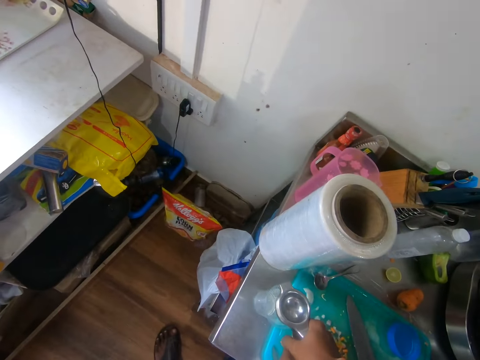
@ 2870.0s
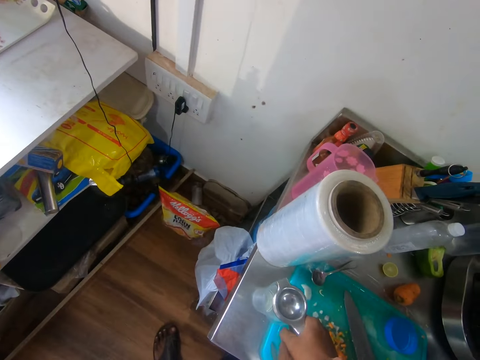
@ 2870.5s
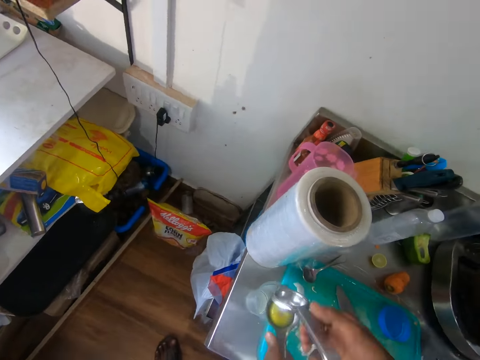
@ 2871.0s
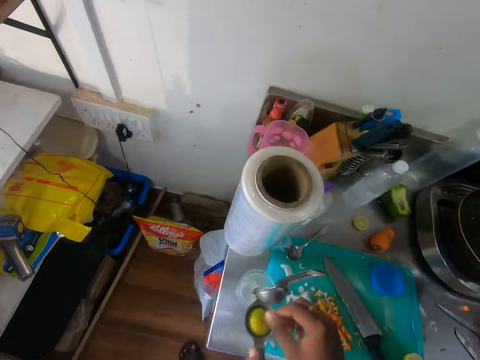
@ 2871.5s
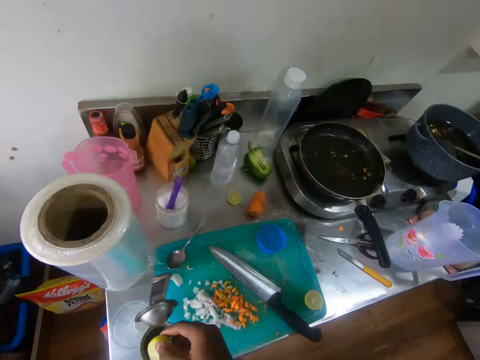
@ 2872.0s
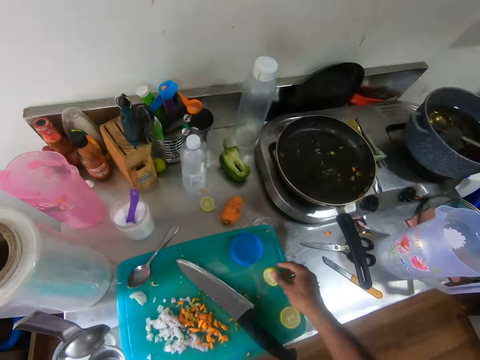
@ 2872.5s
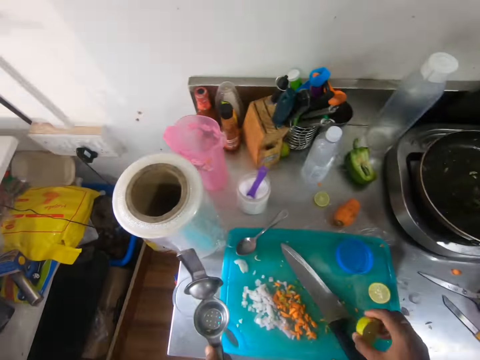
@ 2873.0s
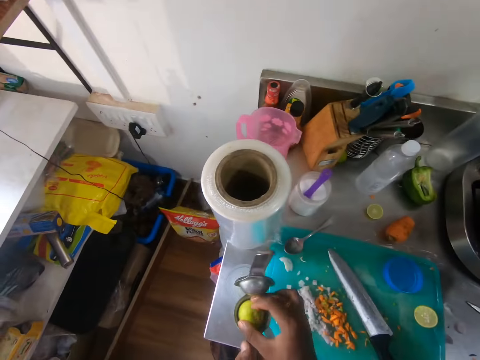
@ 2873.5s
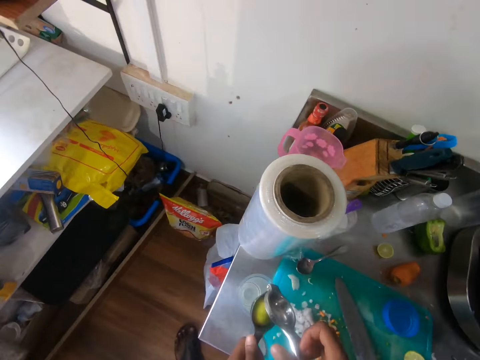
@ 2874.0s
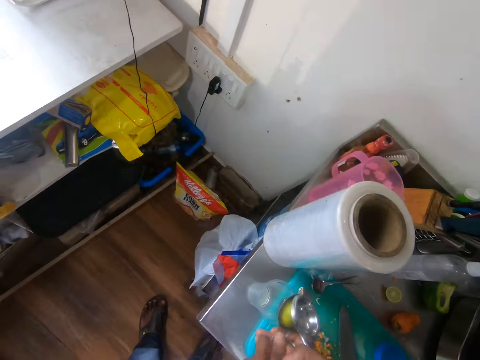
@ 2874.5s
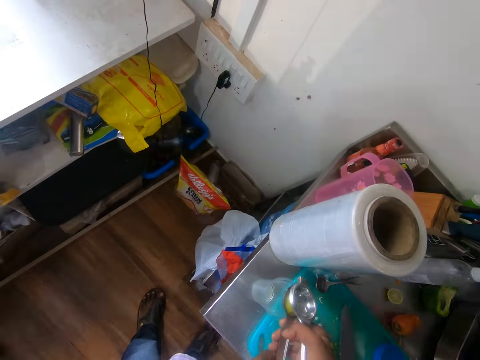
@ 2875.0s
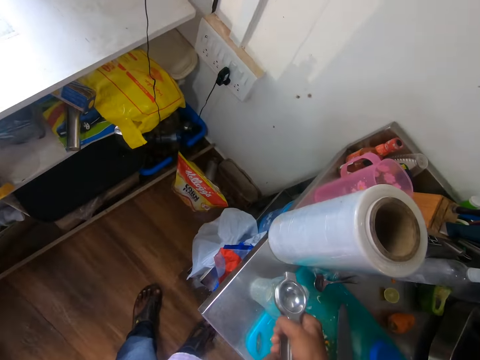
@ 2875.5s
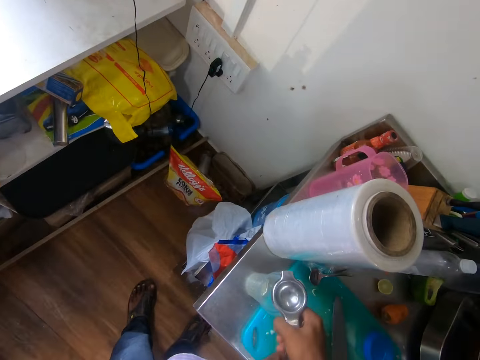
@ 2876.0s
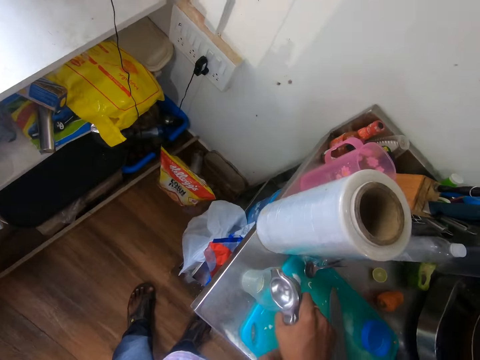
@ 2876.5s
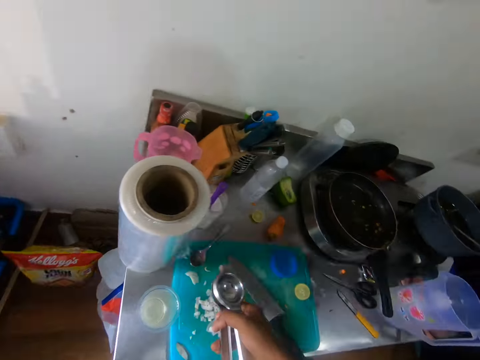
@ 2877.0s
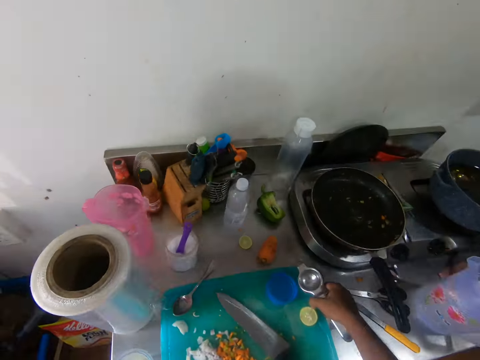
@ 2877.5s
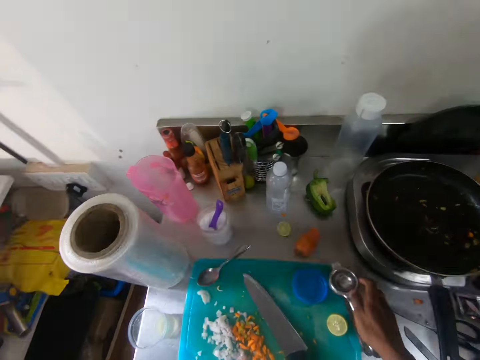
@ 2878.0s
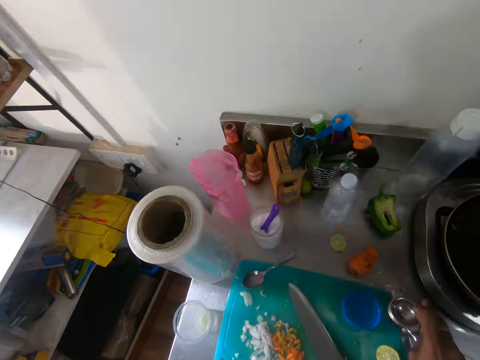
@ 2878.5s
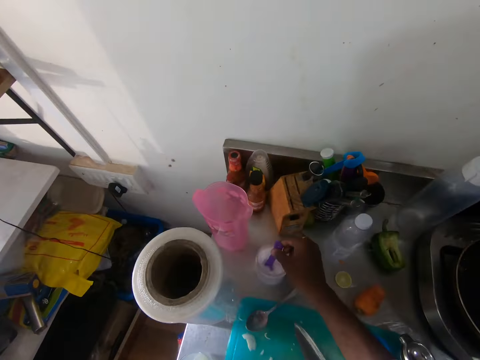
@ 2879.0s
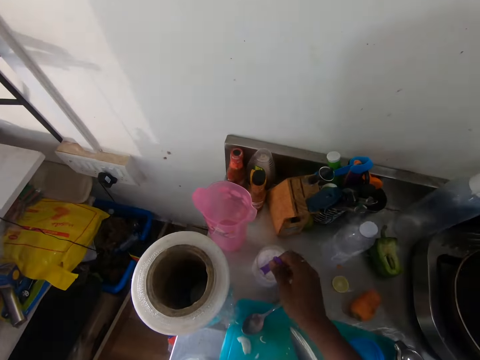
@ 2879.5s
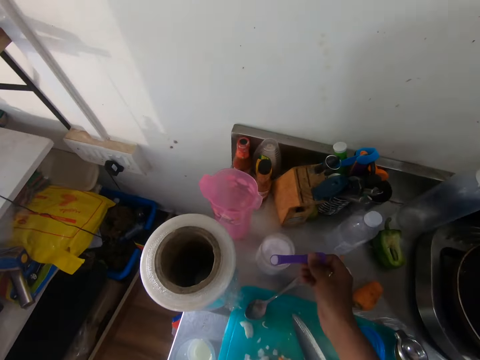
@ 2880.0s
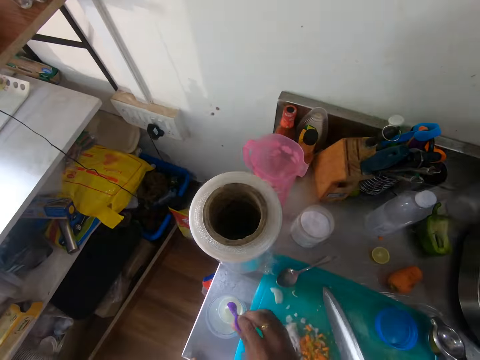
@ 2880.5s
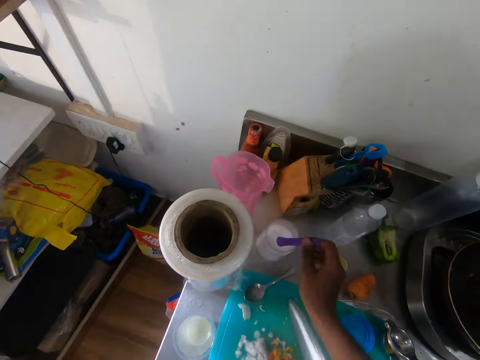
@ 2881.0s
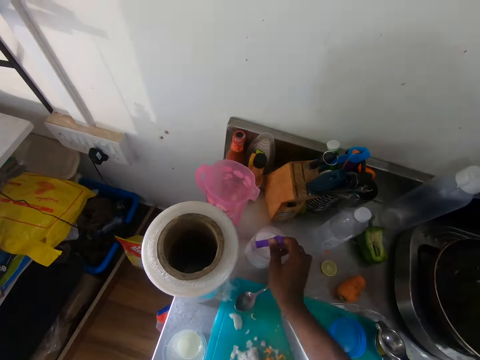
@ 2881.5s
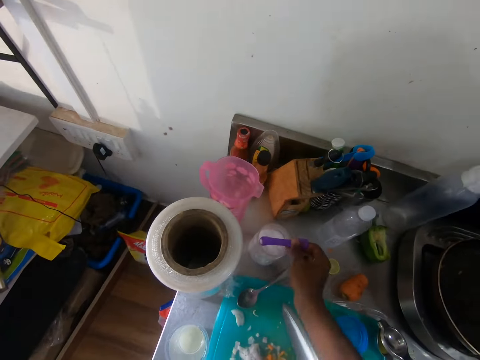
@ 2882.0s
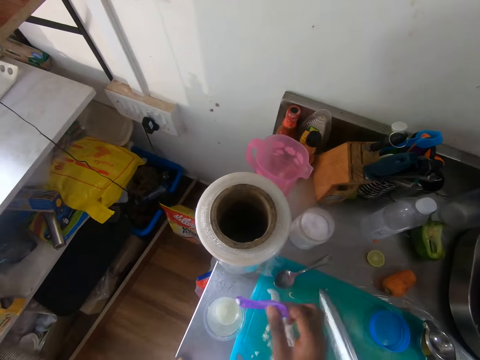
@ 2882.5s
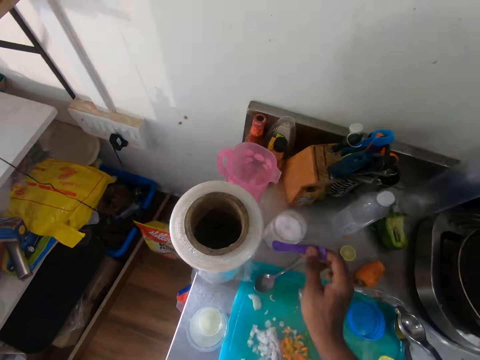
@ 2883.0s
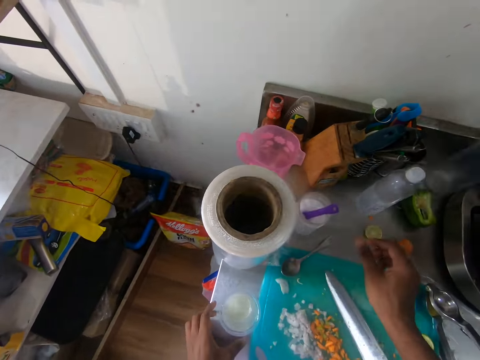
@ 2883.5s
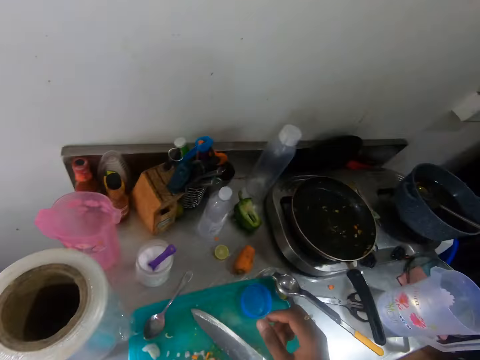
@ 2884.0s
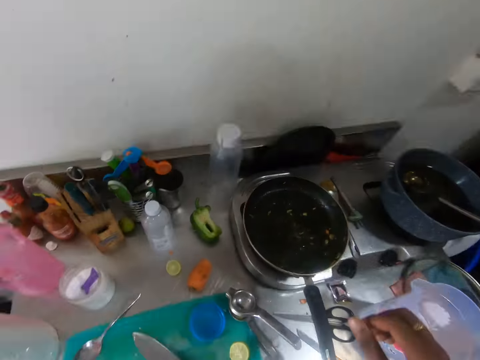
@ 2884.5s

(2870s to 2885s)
The camera wearer opens the lemon squeezer with his right hand. He removes the piece of lemon from the lemon squeezer in his left hand with his right hand. He drops the piece of lemon on the tray with his right hand. He picks a piece of lemon from the tray with his right hand. He places the piece of lemon in the lemon squeezer in his left hand with his right hand. He closes the lemon squeezer in his left hand with his right hand. He squeezes the lemon in the lemon squeezer into the cup on the counter with his hands. He drops the lemon squeezer on the counter with his right hand. He takes a spoon of salt from a jar on the counter with his right hand. He pours the salt in the cup of lemon juice on the counter with the spoon in his right hand. He takes some salt from the jar with the small spoon in his right hand. He pours the salt in the cup of lemon juice on the counter with the spoon in his right hand. He drops the small spoon in the jar of salt on the counter with his right hand. He picks the cup of lemon juice from the counter with his left hand.

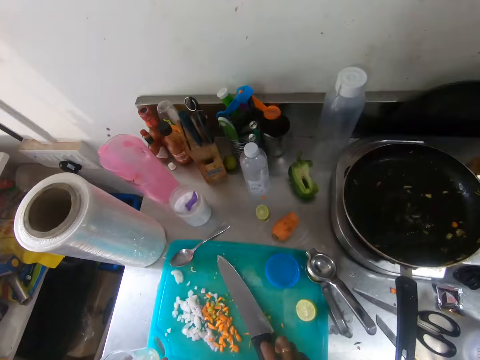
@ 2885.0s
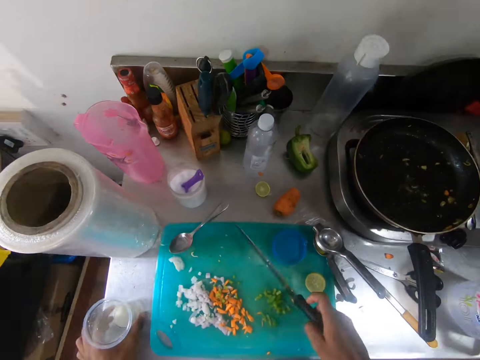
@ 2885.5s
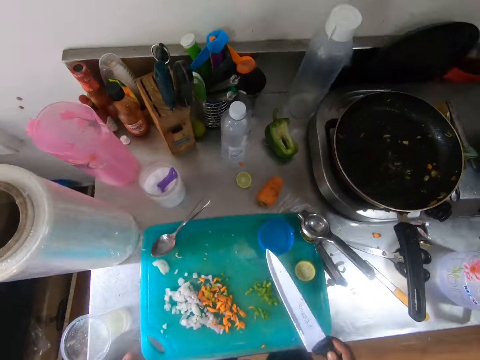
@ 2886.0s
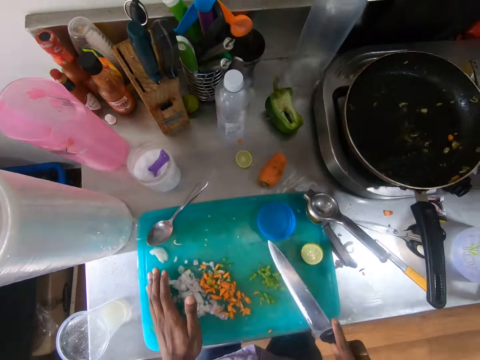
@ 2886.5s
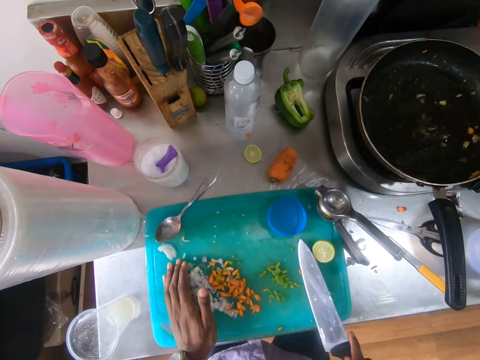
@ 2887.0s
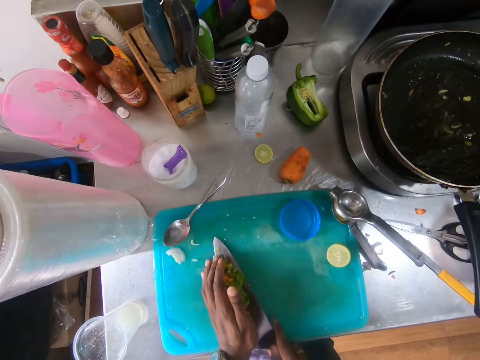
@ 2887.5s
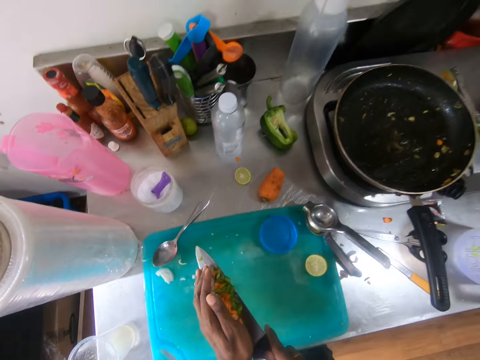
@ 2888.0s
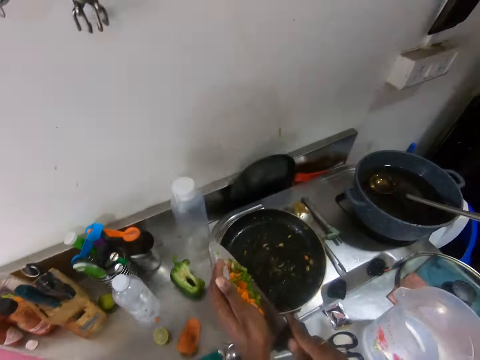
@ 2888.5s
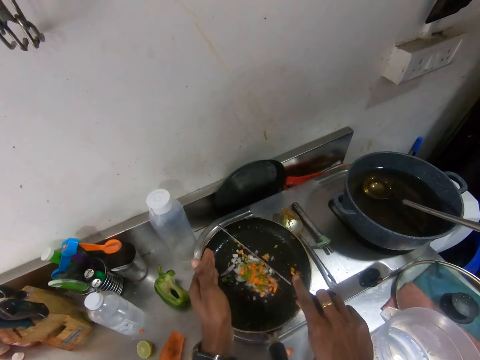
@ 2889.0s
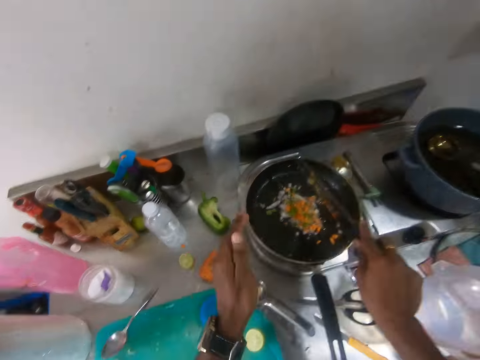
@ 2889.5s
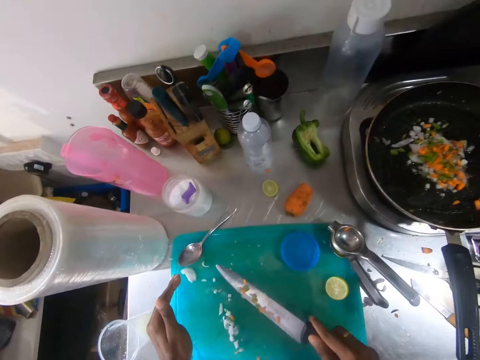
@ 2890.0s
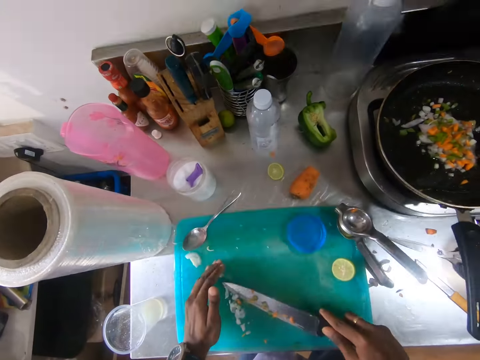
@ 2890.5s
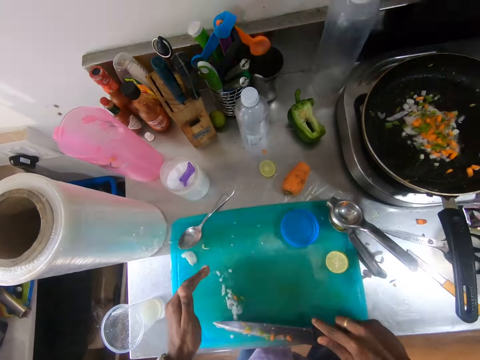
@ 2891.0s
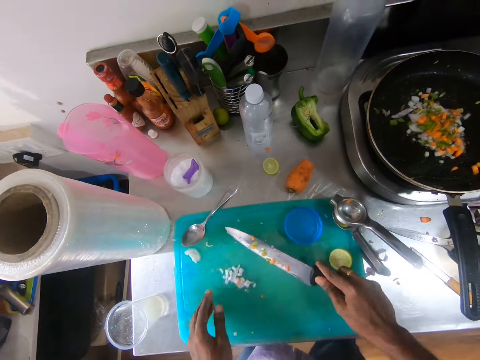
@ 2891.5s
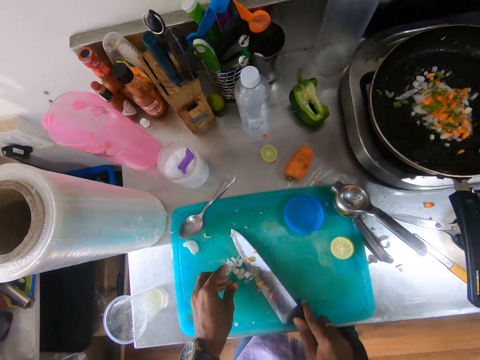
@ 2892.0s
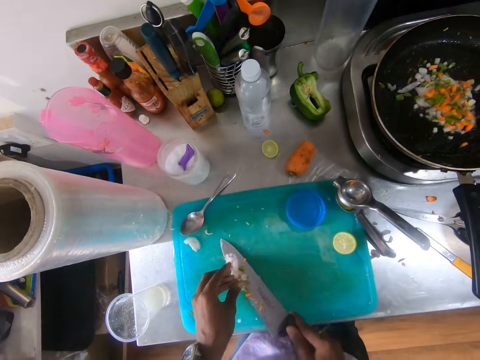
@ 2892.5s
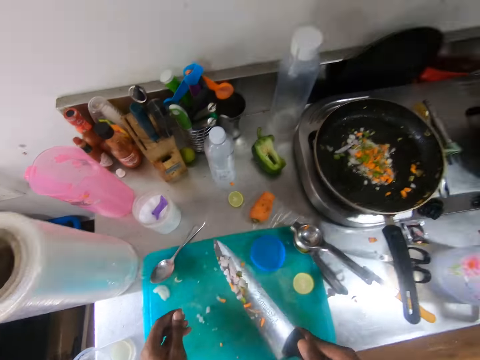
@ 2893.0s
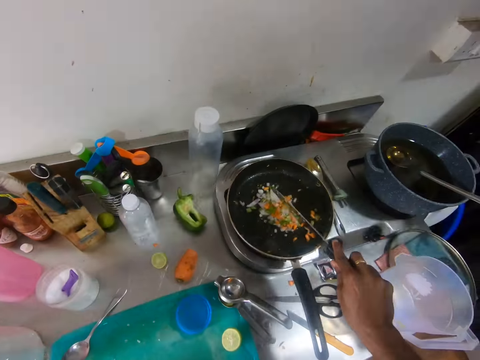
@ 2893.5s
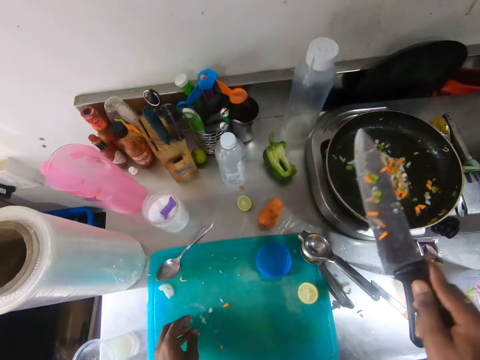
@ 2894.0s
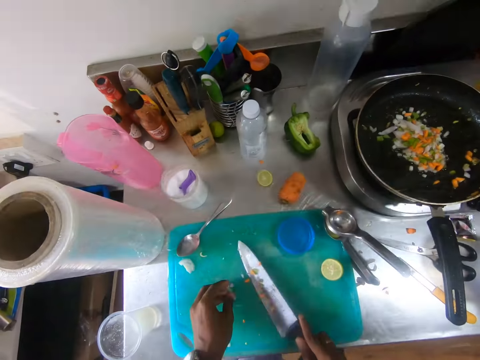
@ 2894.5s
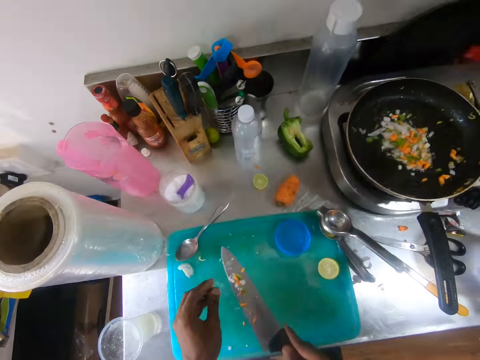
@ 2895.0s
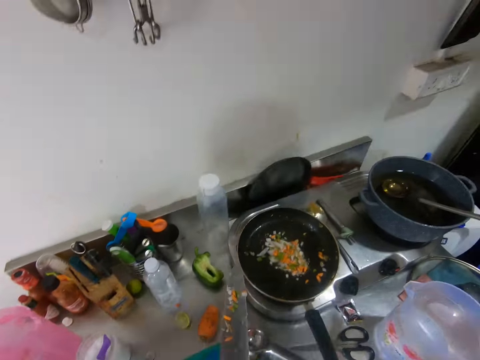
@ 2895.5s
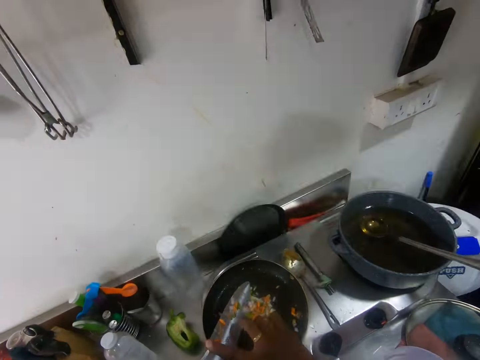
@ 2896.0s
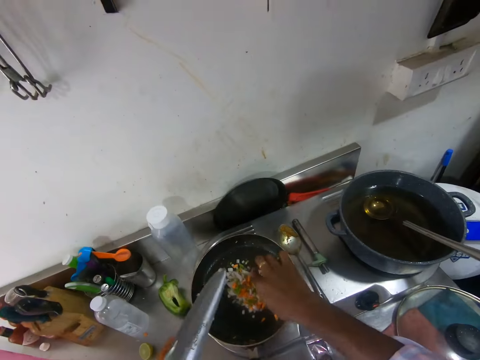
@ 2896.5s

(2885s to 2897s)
The camera wearer picks the knife from the tray with his right hand. He drops the cup of lemon juice on the counter with his left hand. He packs the vegetables in the tray with his left hand and the knife in his right hand. He picks up the chopped carrots. He pours the vegetables into the frying pan with his hands. He packs some vegetables in the tray with his left hand and the knife in his right hand. He pours the vegetables into the frying pan with the knife in his right hand. He packs some pieces of vegetables in the tray with his left hand and the knife in his right hand. He passes the knife to his left hand with his right hand. He wipes the vegetables on the blade of the knife into the frying pan with his right hand.
